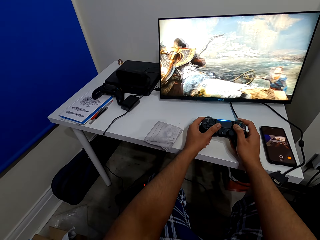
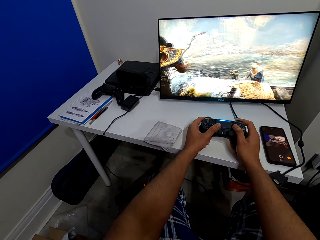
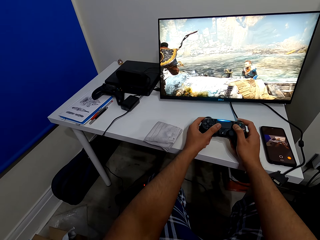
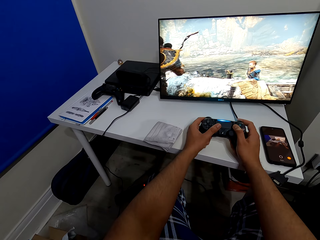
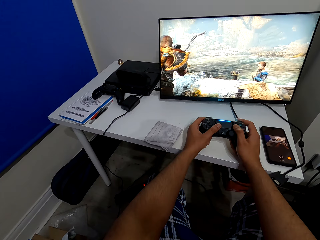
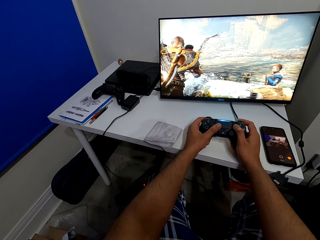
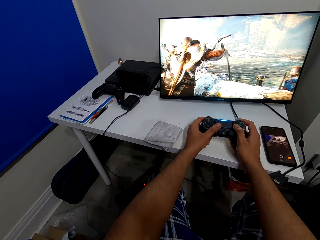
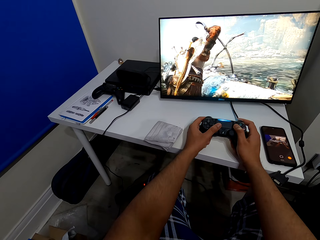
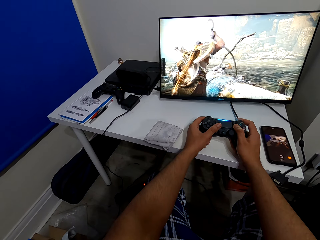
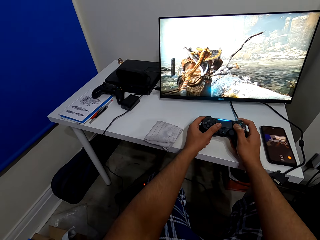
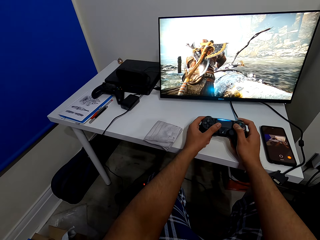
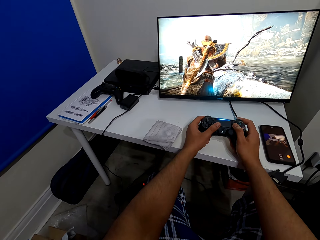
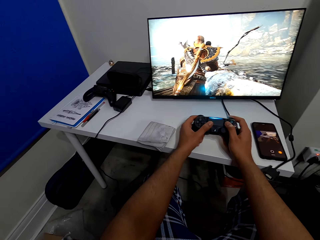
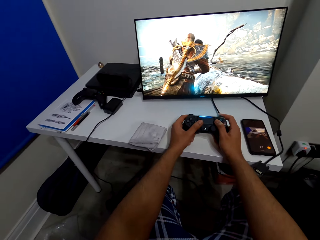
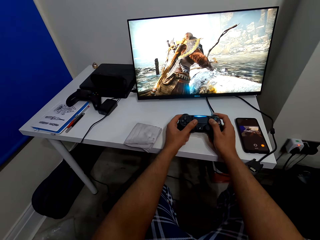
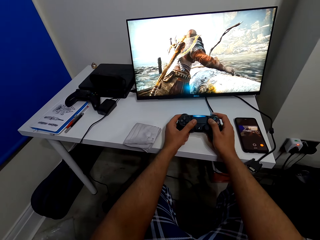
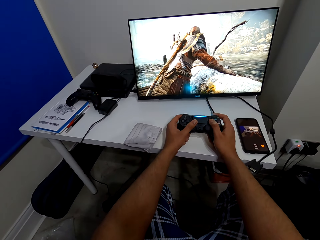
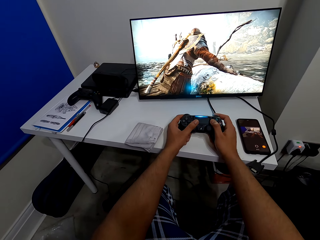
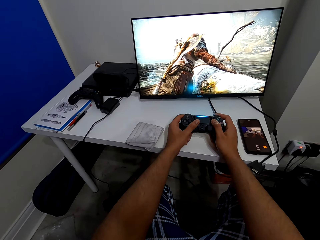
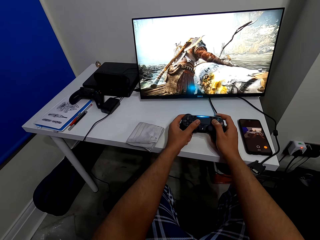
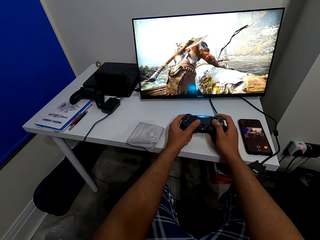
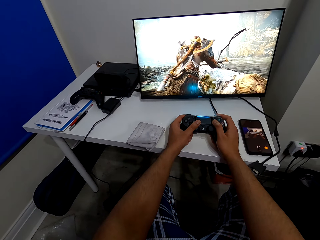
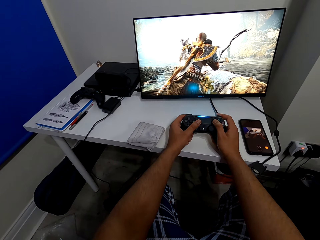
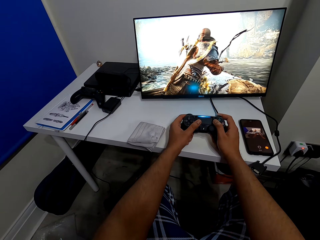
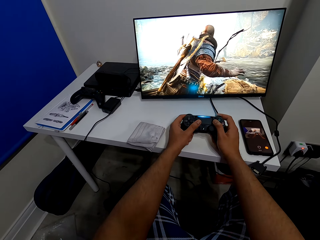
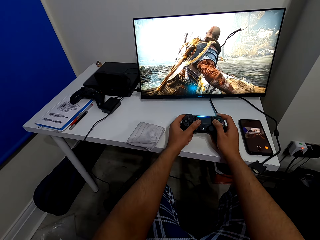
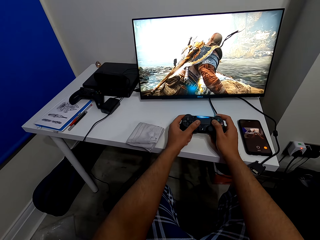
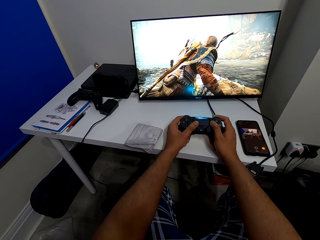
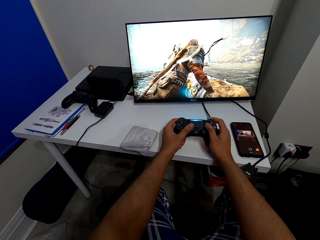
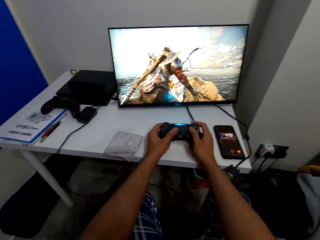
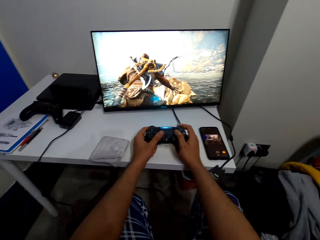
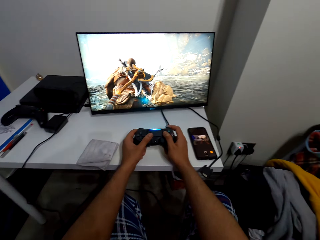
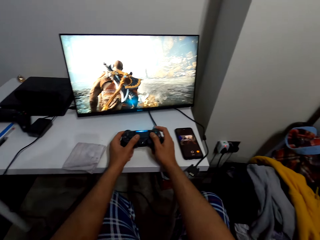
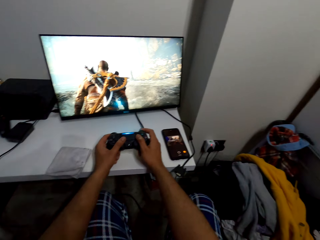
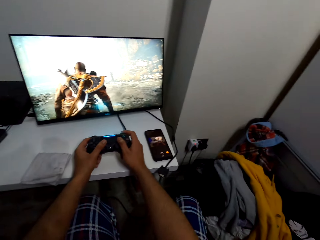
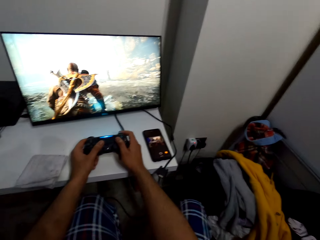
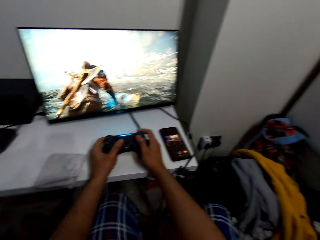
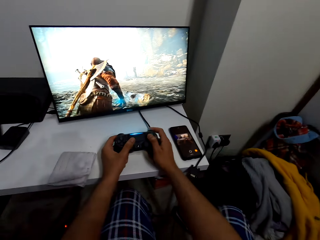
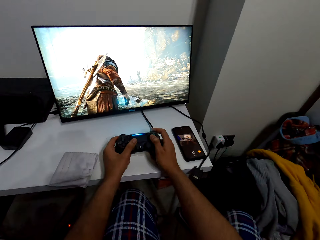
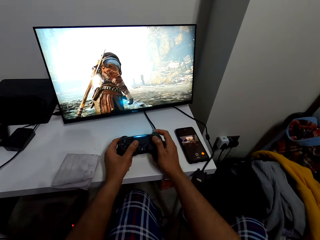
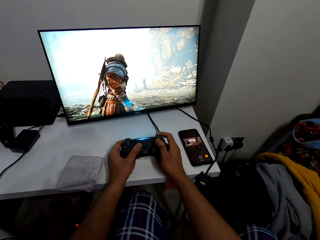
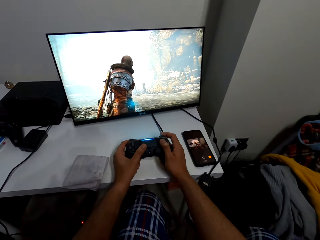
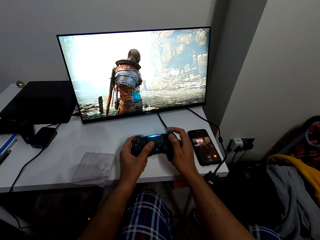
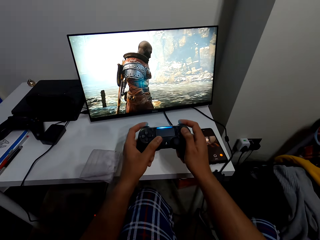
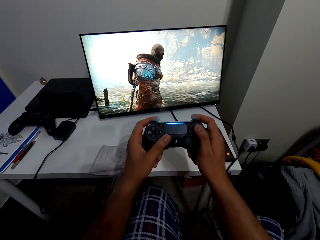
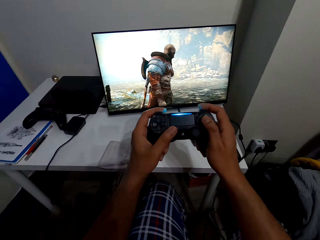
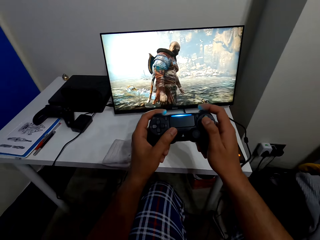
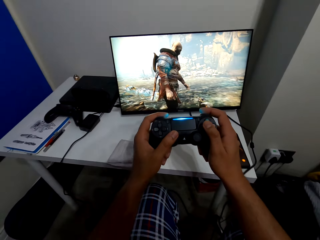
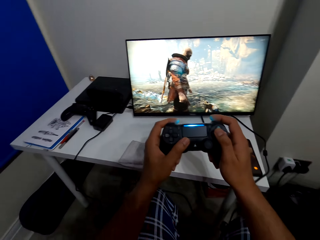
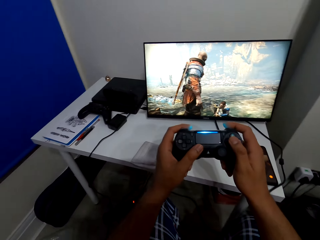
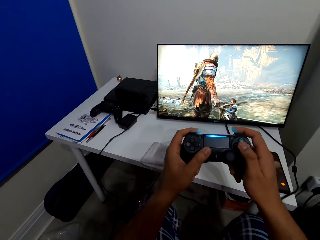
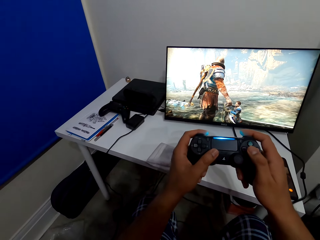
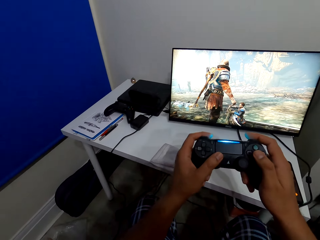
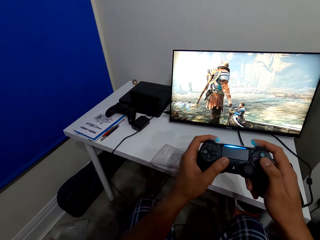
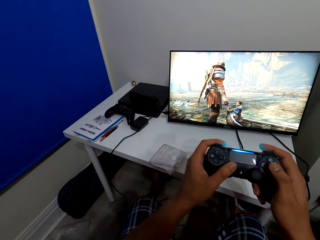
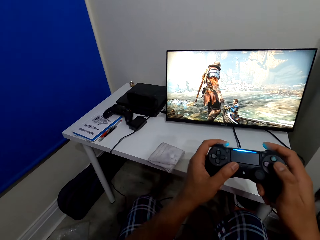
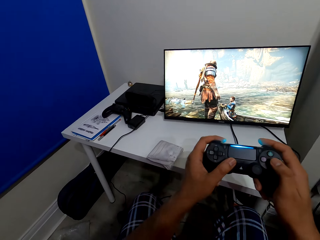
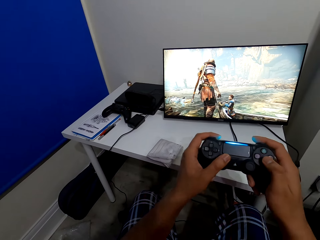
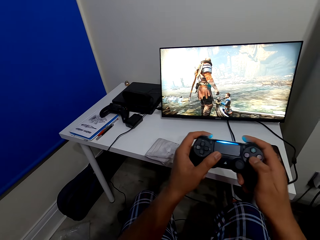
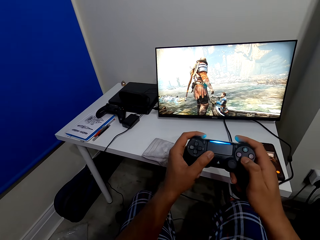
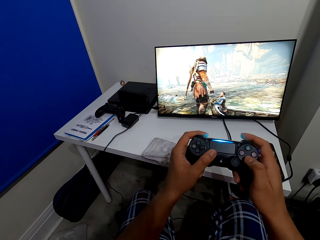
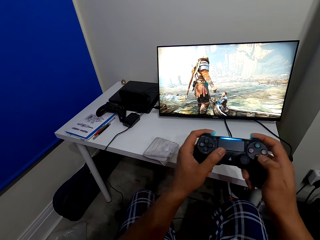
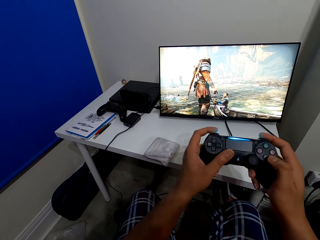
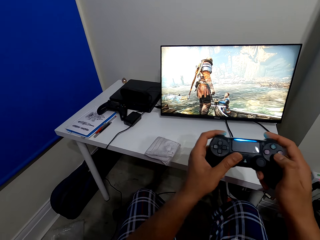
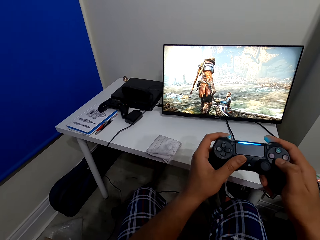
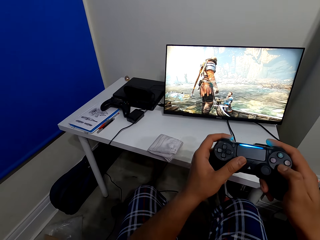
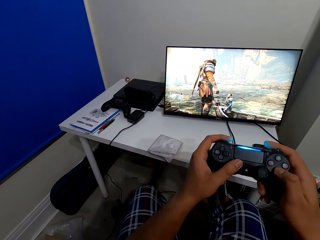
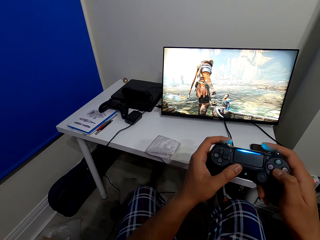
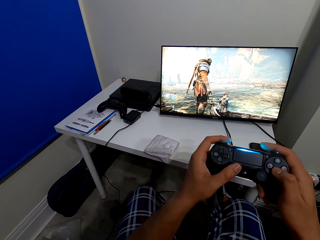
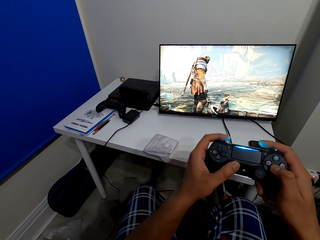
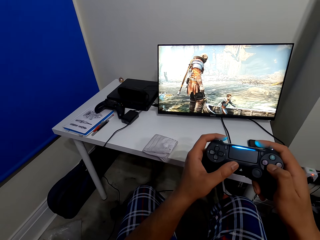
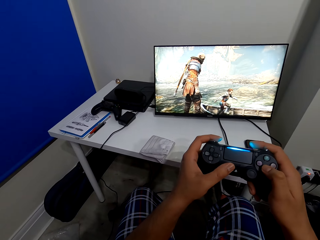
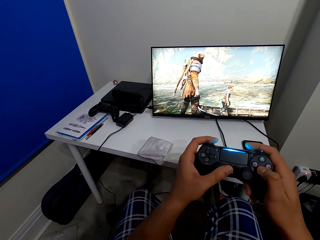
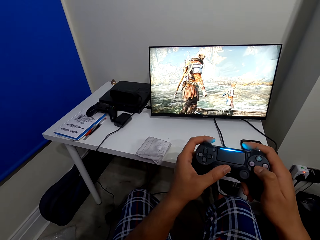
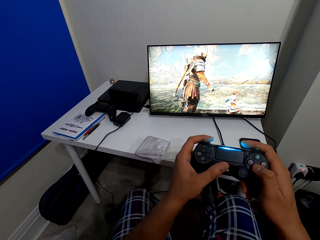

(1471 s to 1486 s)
The camera wearer continues to play PS games. They lift a hand from the table. They play PS games.

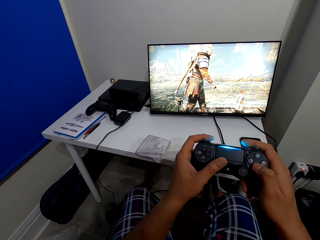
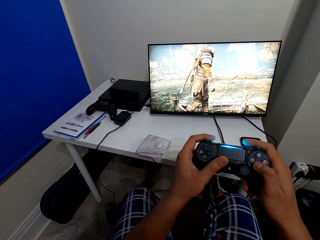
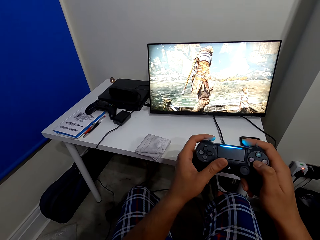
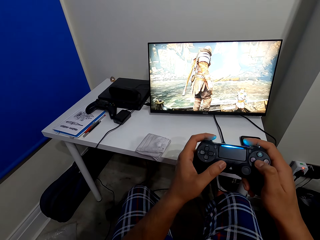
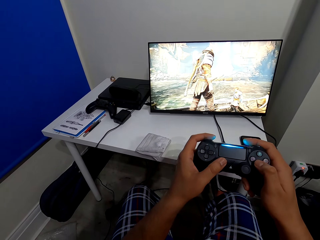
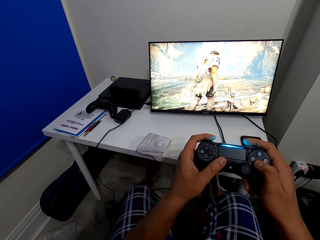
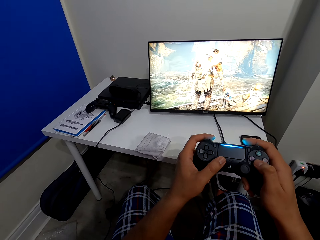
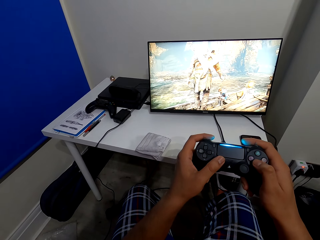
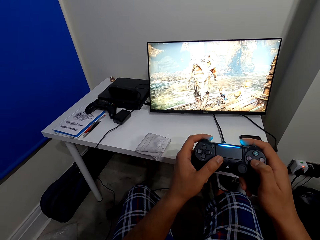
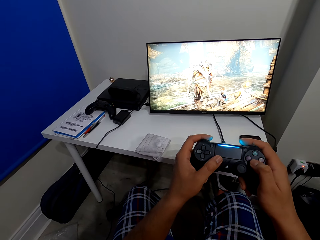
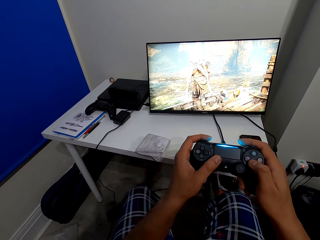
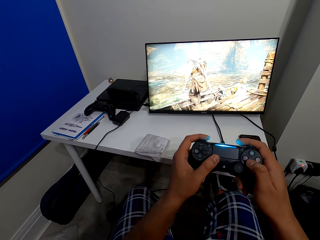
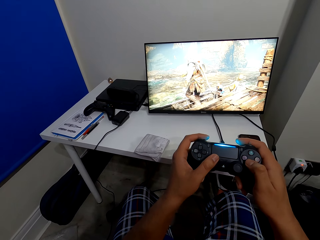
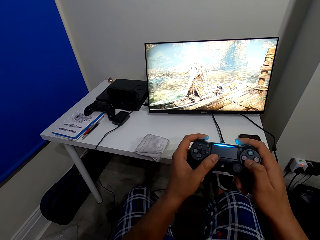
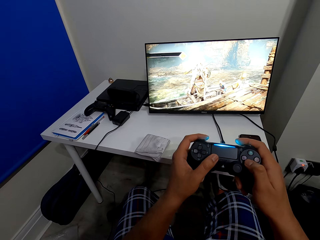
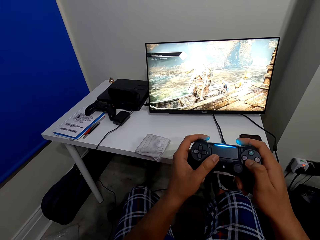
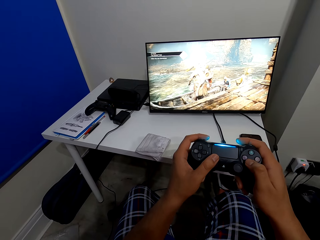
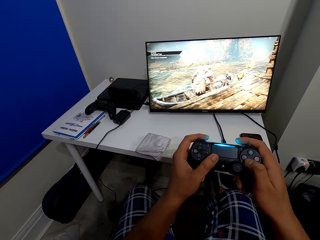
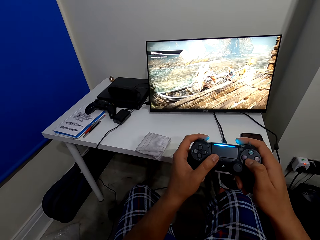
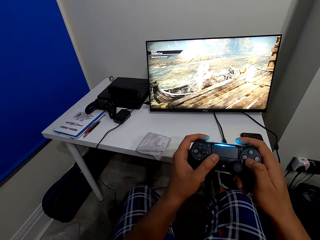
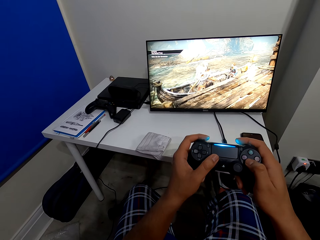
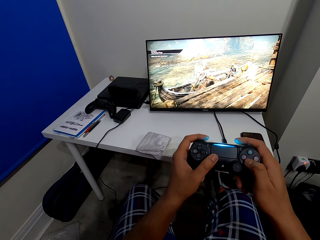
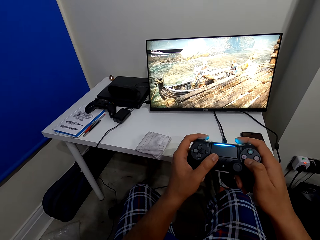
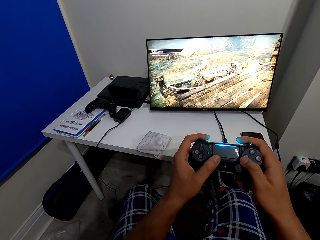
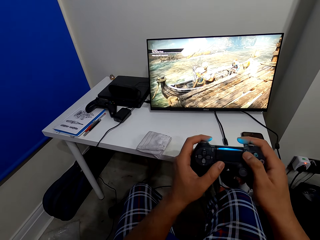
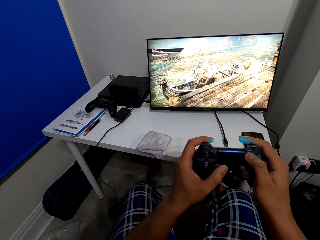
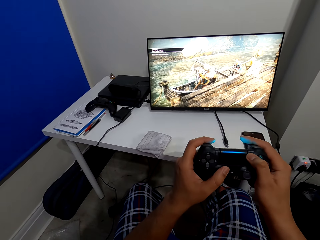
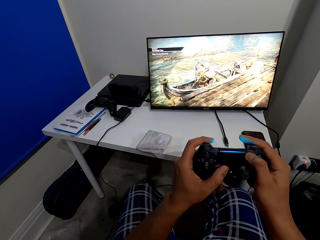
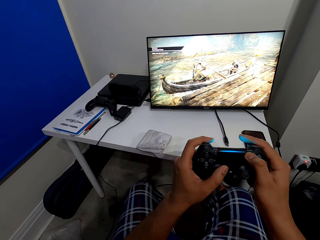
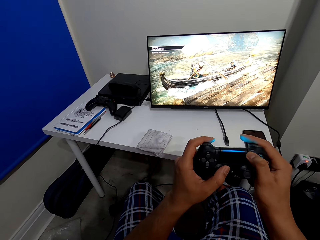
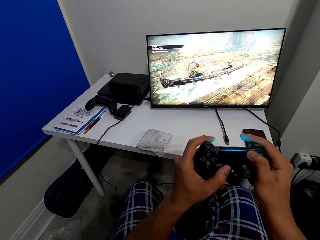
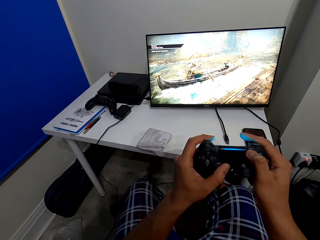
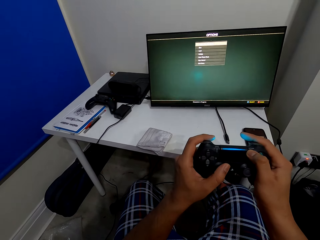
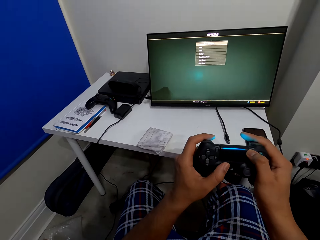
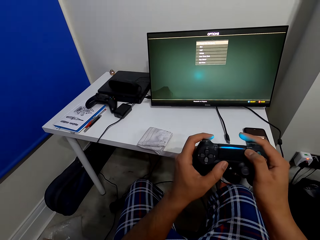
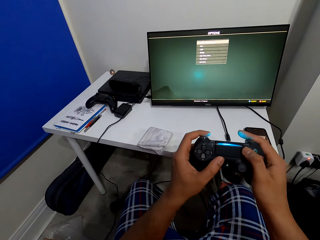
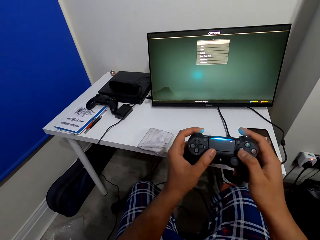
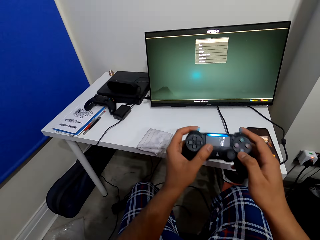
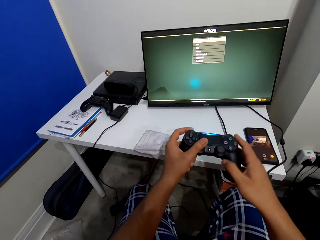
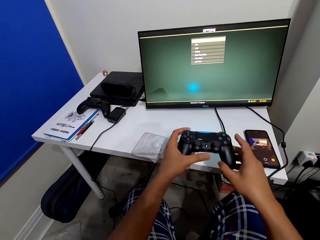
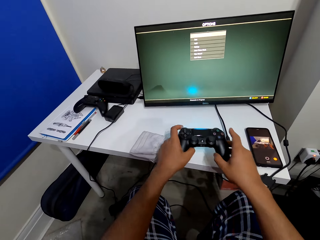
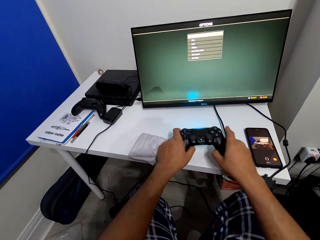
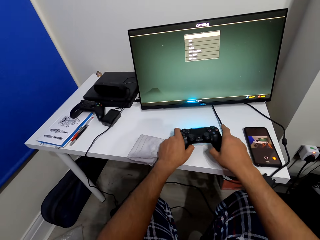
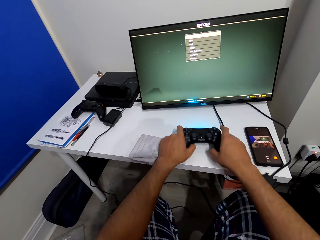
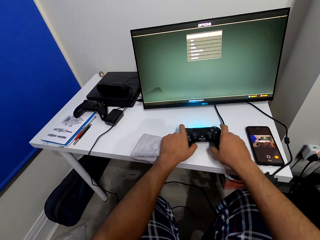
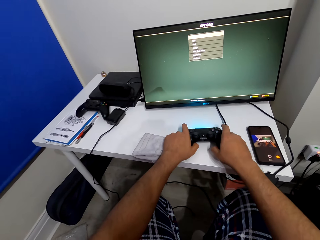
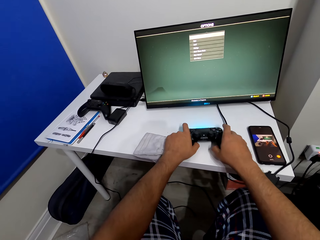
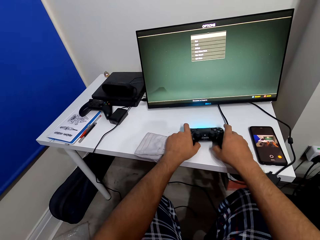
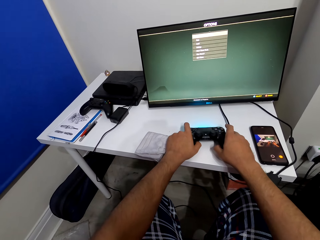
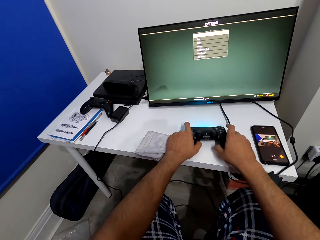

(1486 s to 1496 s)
The camera wearer closes the PS game on the television. They put the PS controller on the table.
